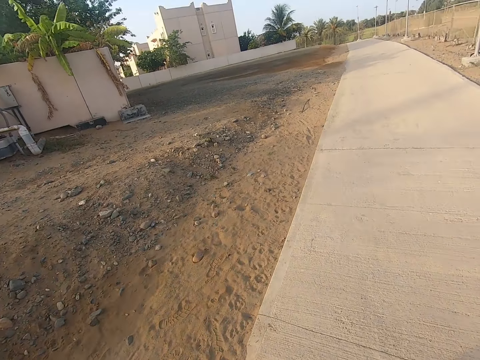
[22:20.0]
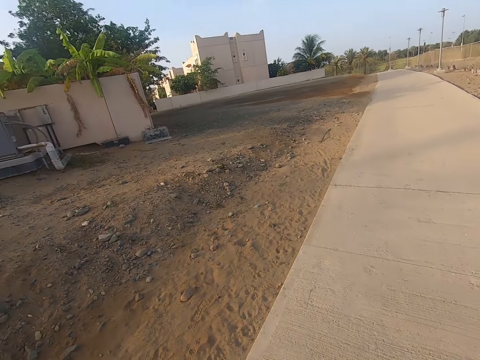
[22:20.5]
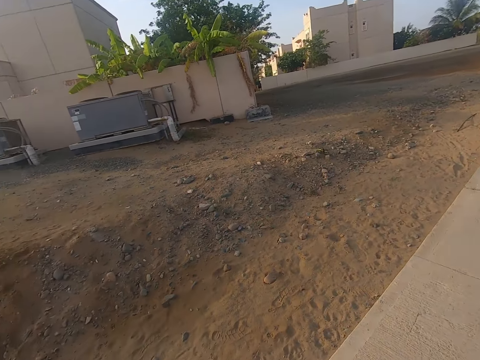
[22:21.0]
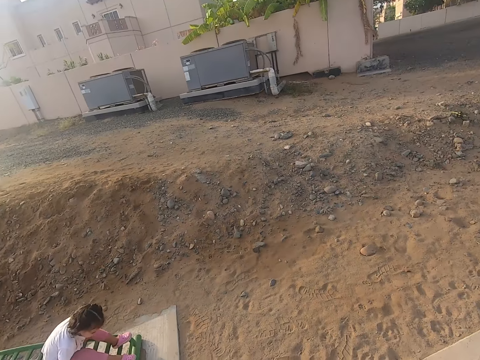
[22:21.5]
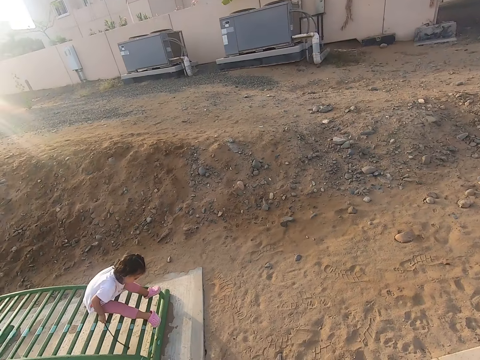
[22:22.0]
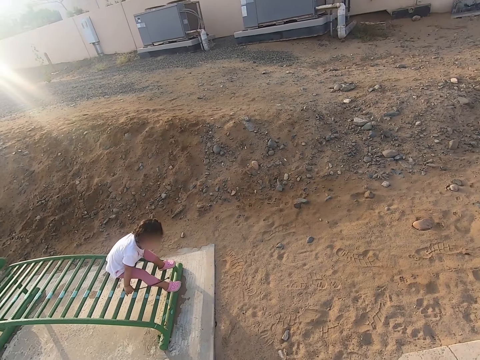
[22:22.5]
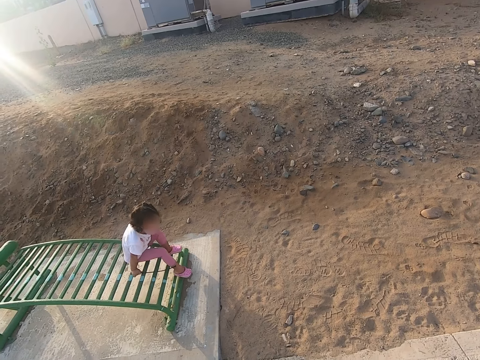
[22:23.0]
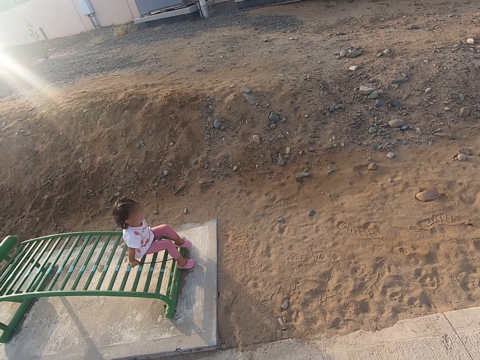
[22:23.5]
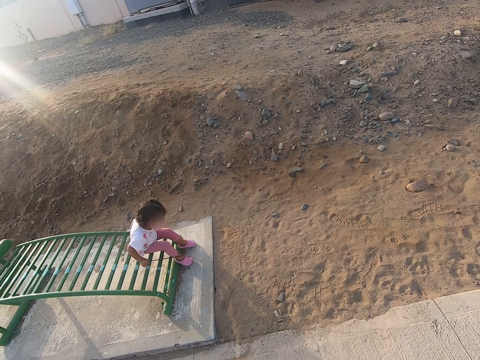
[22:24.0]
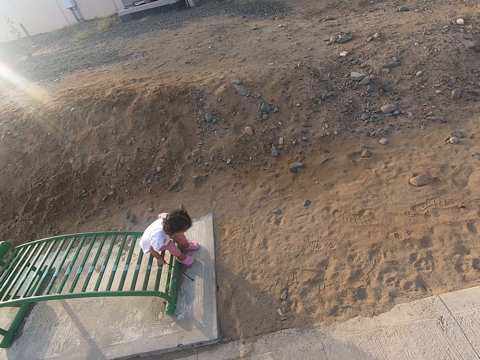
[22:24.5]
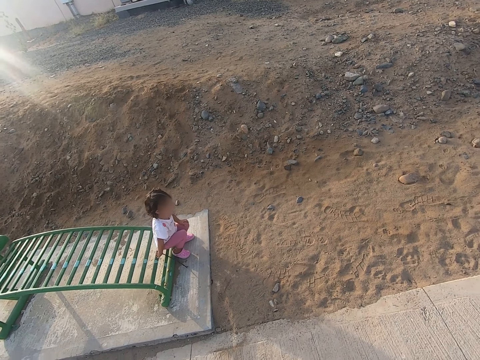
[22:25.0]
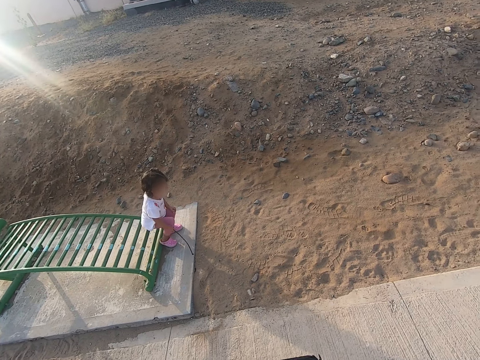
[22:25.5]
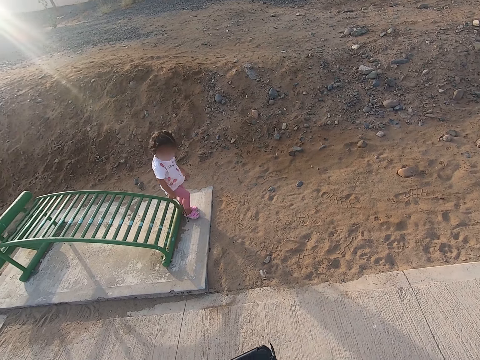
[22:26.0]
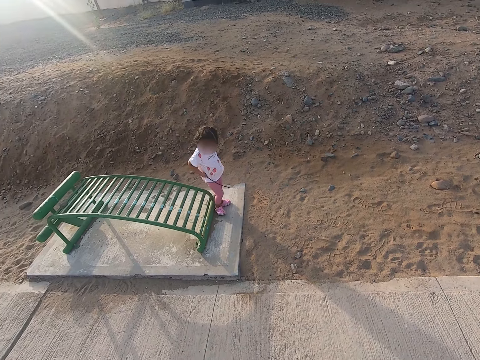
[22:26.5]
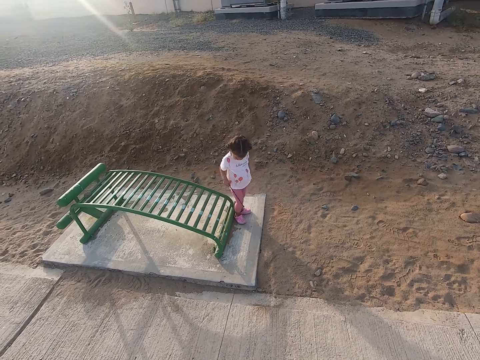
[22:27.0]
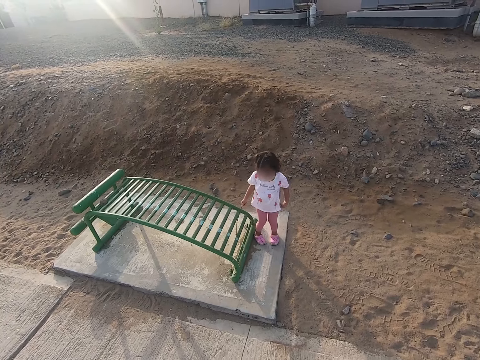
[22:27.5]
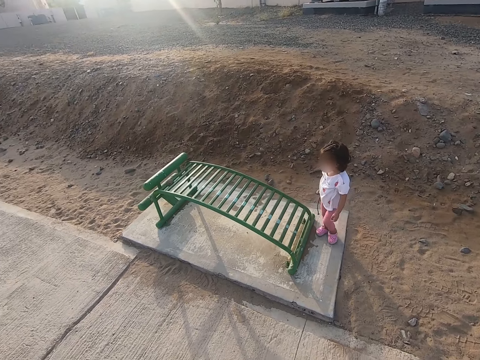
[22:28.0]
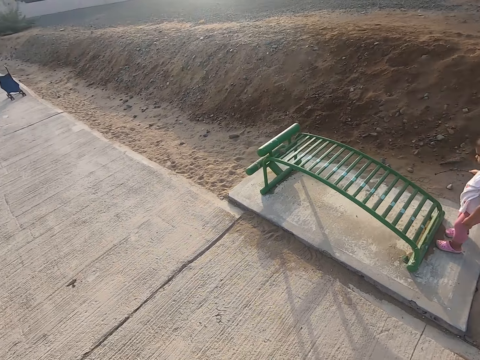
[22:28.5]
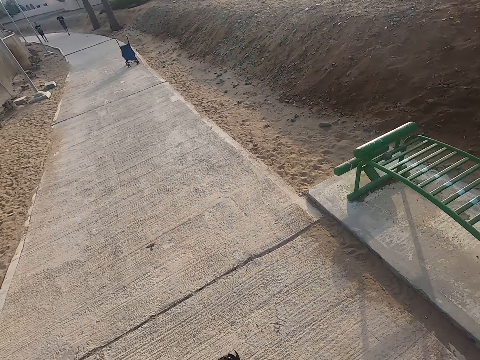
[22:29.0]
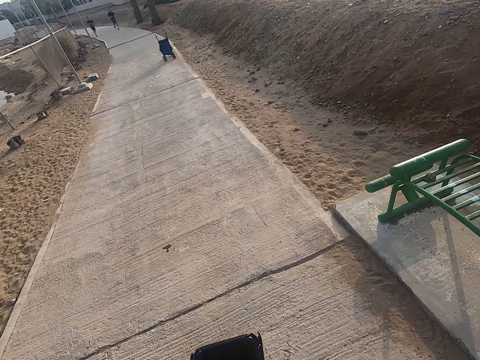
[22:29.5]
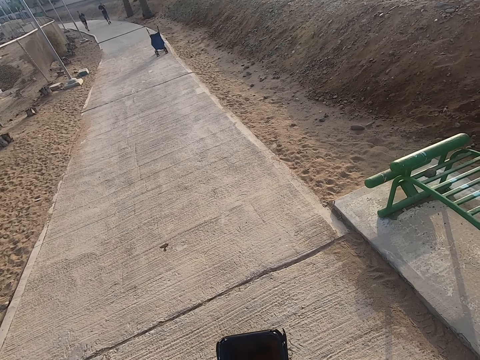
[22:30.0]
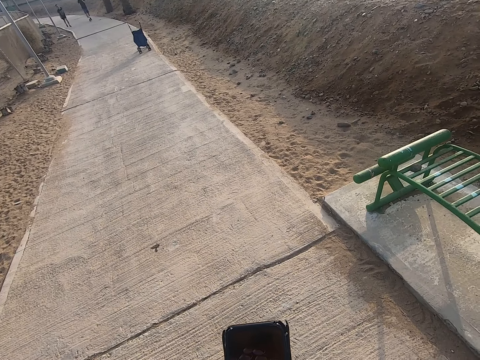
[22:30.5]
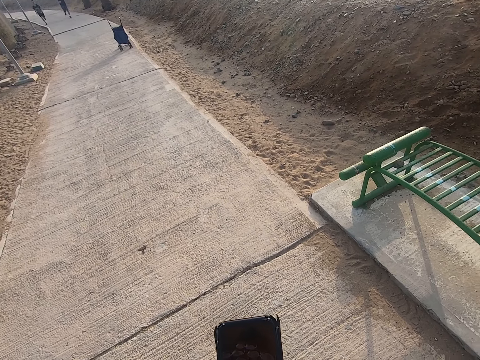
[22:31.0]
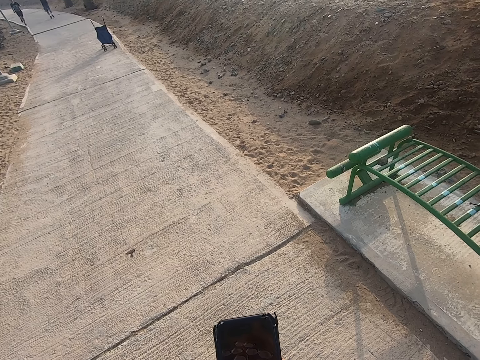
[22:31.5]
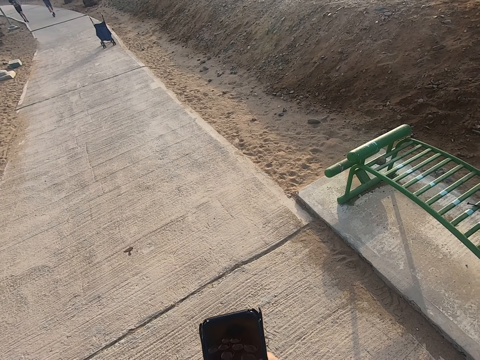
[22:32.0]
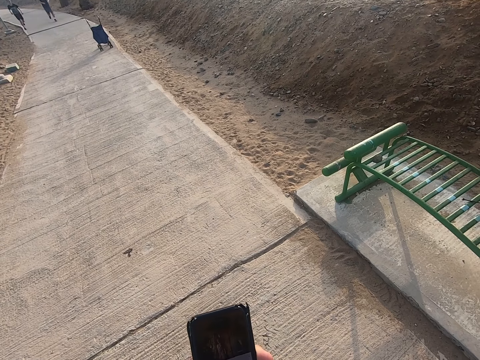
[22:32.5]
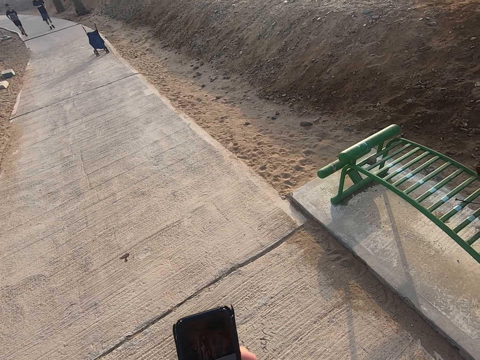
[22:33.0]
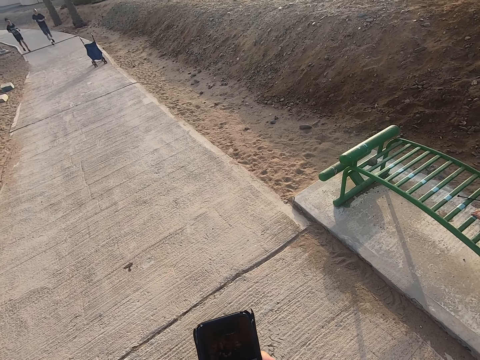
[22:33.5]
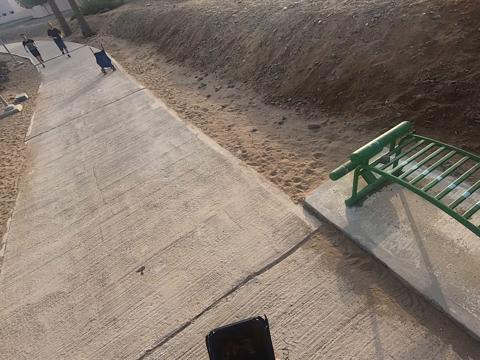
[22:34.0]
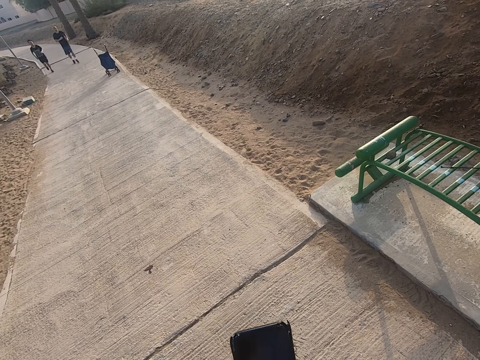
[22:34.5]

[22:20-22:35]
A child gets down off something. A girl walks on a lounger. The girl stands. A person runs in the sidewalk. Another person runs in the sidewalk. The camera wearer presses the phone.

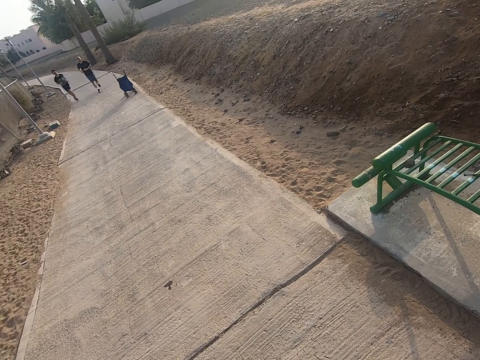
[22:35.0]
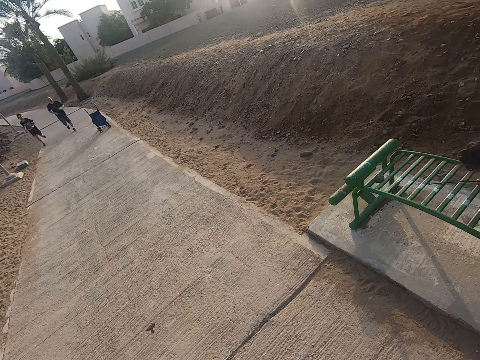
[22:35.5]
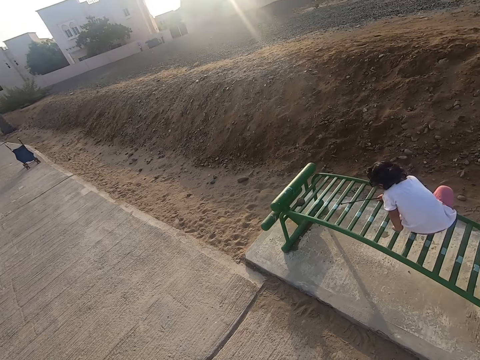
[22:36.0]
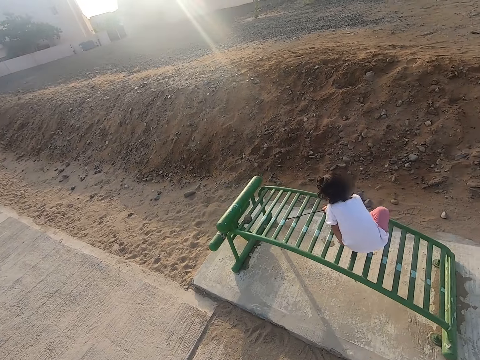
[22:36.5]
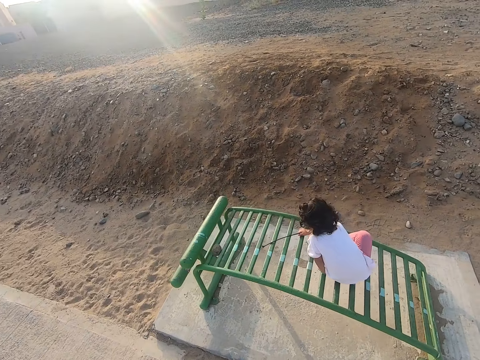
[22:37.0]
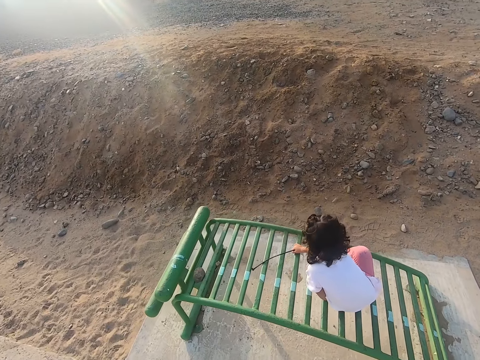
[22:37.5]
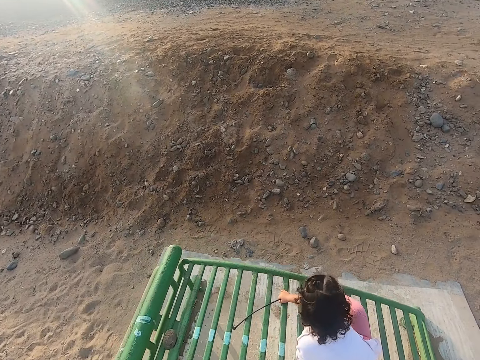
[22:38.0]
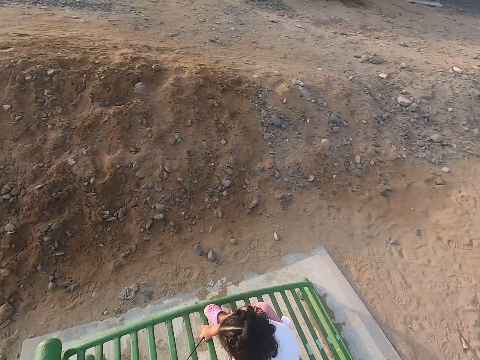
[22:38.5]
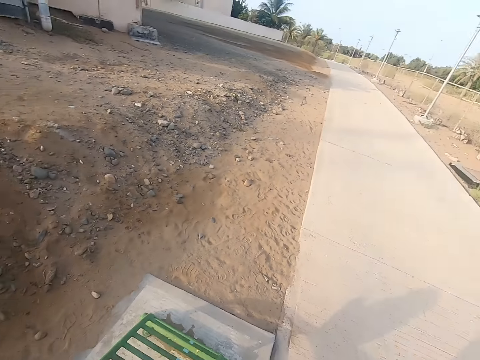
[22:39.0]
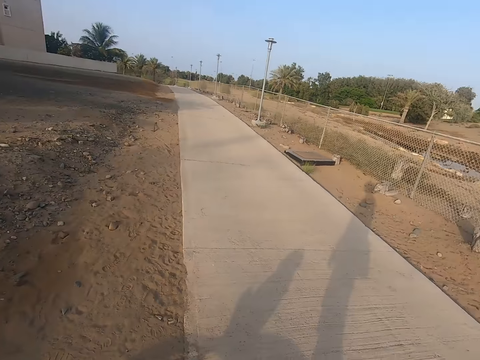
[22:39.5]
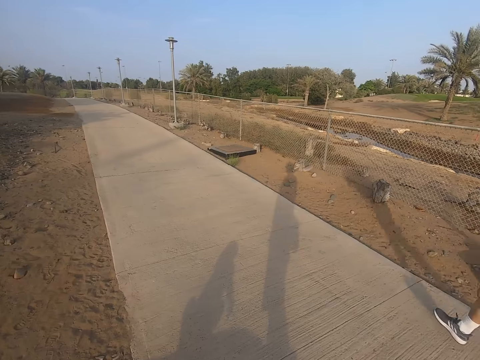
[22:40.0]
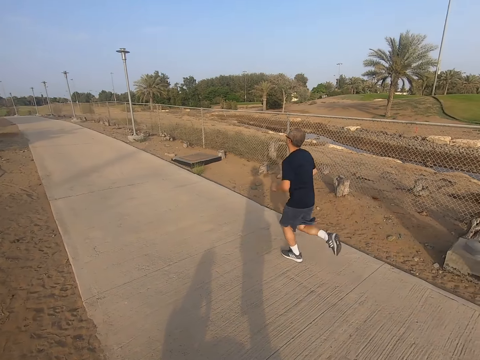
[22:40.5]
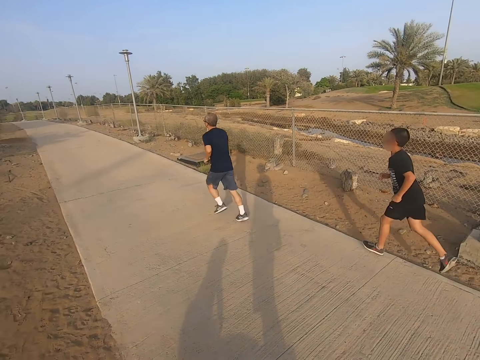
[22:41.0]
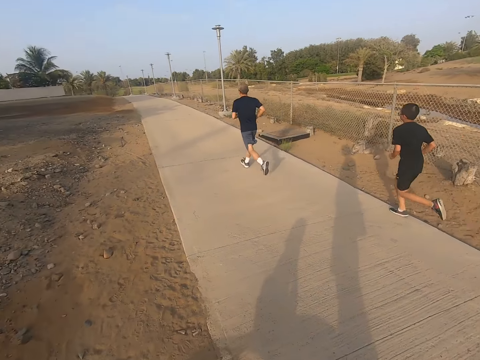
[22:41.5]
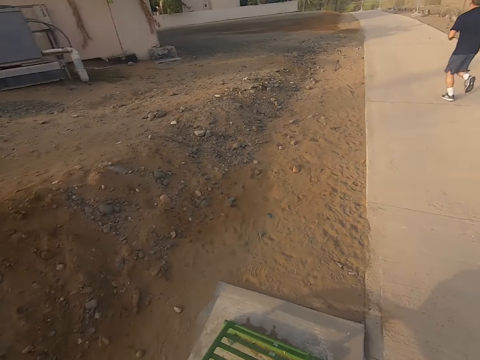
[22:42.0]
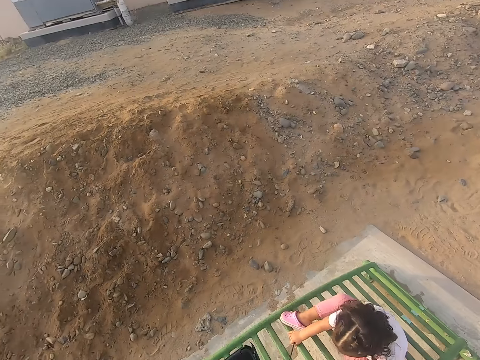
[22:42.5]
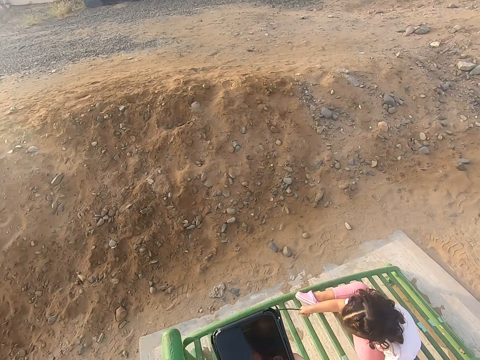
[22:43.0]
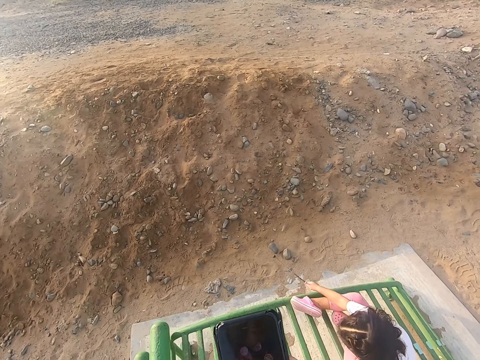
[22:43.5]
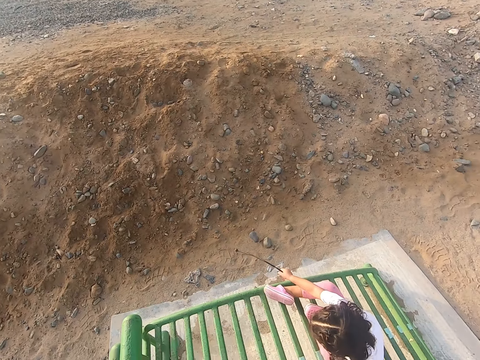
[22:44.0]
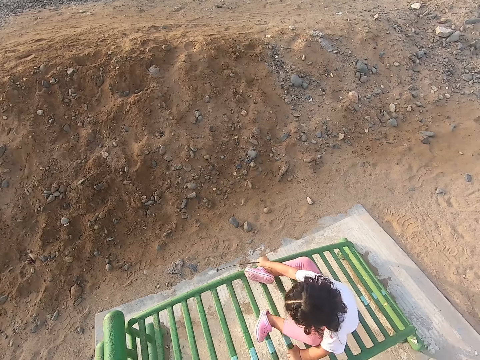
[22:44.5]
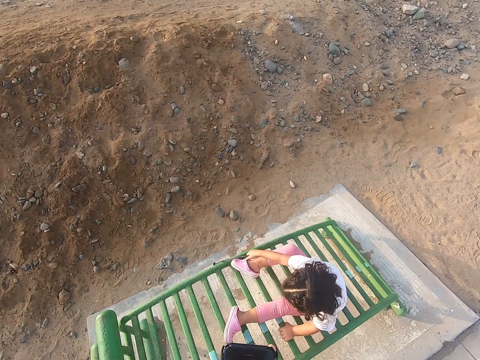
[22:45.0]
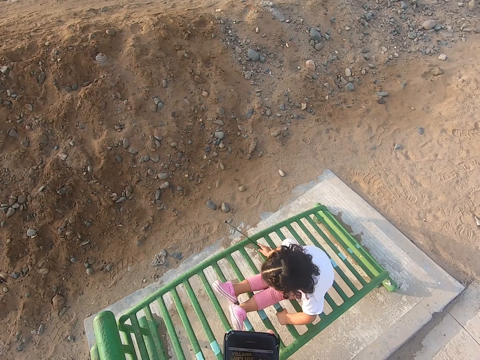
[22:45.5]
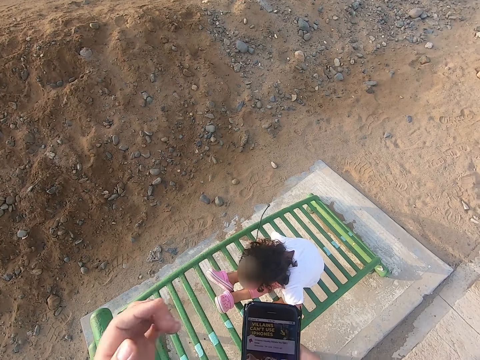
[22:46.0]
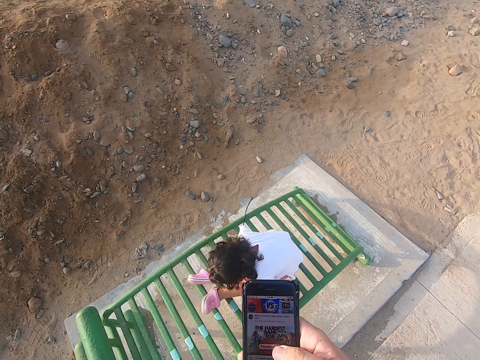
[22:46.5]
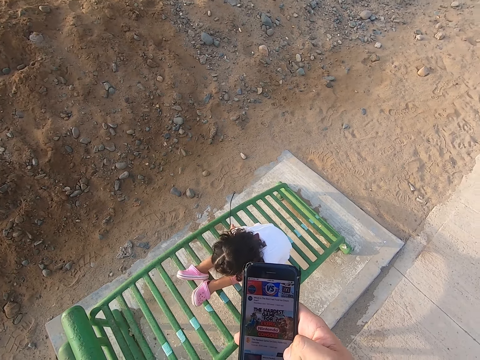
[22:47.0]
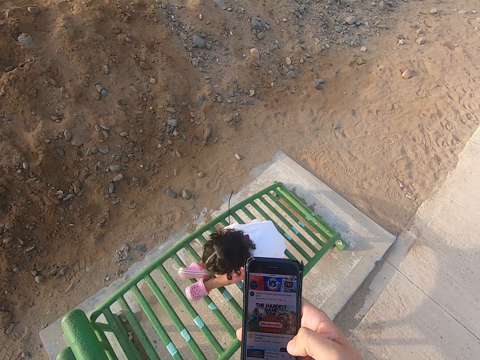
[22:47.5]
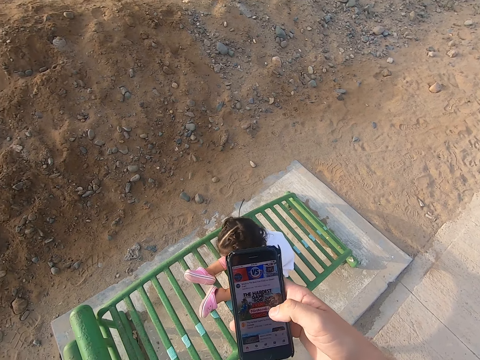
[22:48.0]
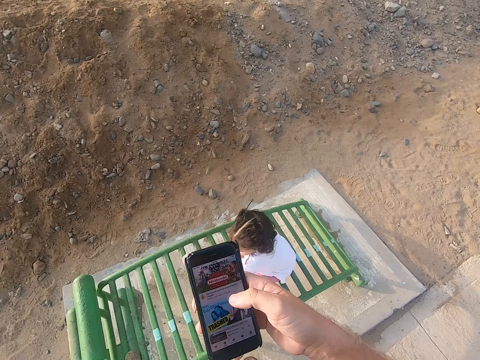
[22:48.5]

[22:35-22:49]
A child plays with a stick. A girl sits on a lounger. The camera wearer moves the camera around. A person runs in the sidewalk. Another person runs in the sidewalk. The child plays with the stick. The camera wearer uses the phone. The child plays with the stick again.
